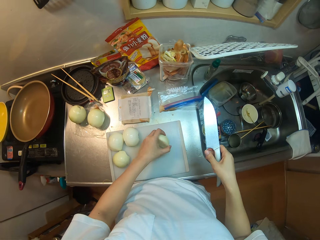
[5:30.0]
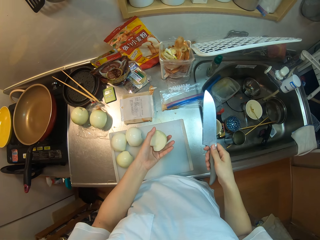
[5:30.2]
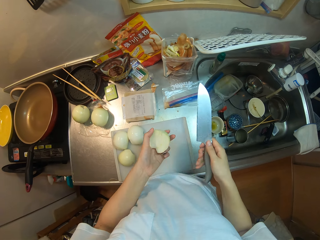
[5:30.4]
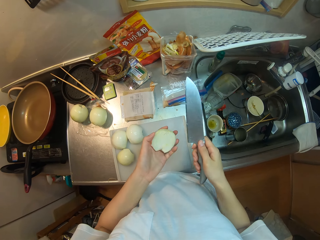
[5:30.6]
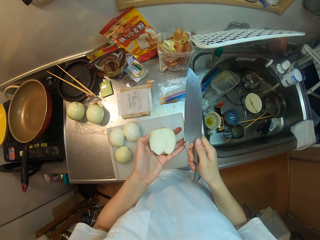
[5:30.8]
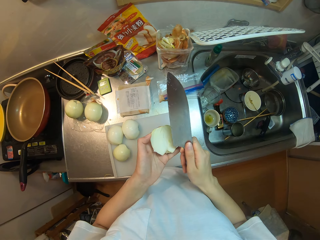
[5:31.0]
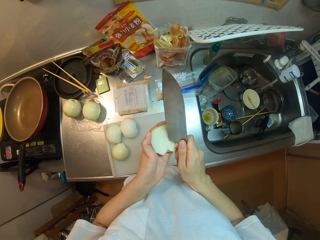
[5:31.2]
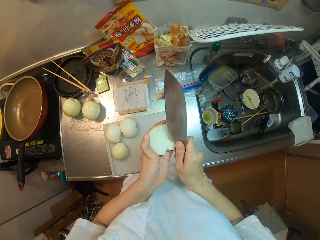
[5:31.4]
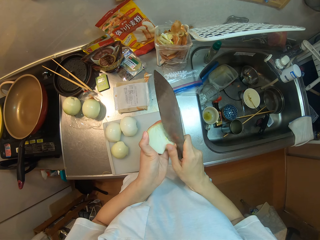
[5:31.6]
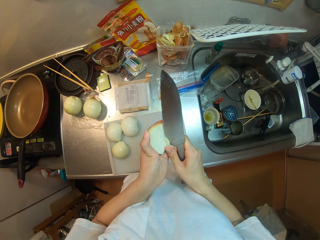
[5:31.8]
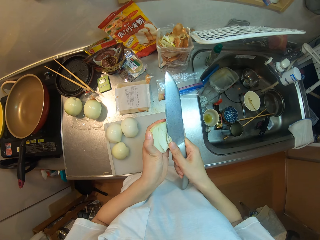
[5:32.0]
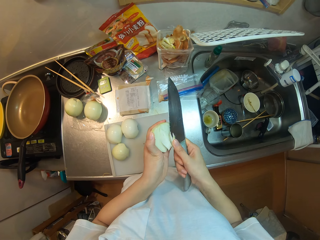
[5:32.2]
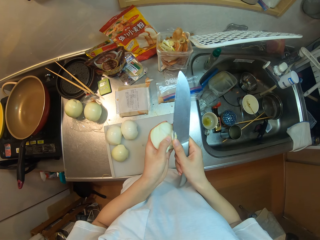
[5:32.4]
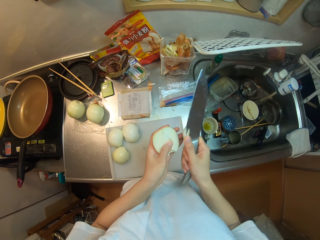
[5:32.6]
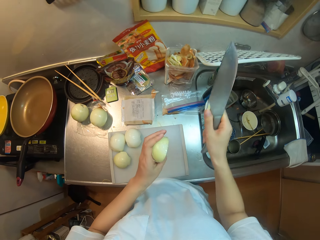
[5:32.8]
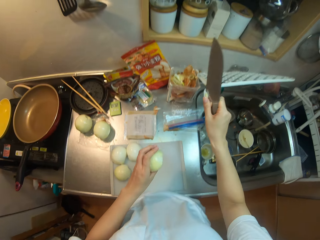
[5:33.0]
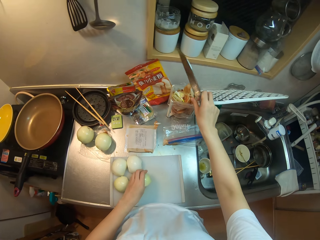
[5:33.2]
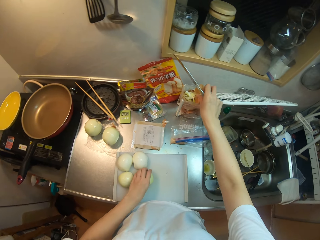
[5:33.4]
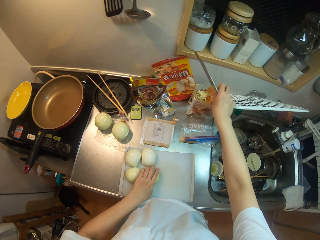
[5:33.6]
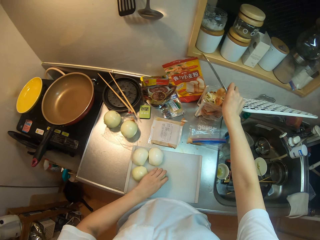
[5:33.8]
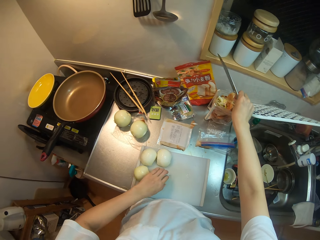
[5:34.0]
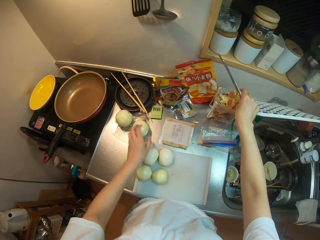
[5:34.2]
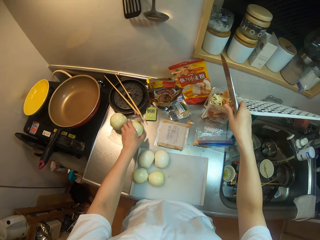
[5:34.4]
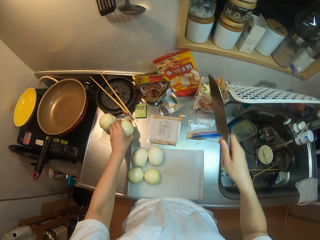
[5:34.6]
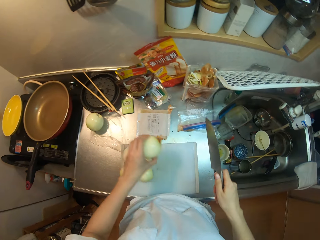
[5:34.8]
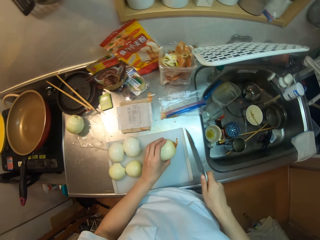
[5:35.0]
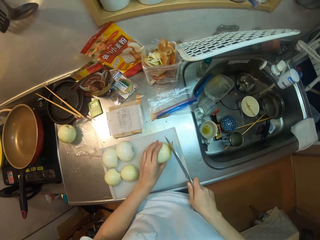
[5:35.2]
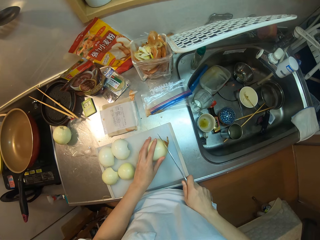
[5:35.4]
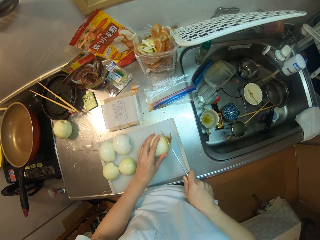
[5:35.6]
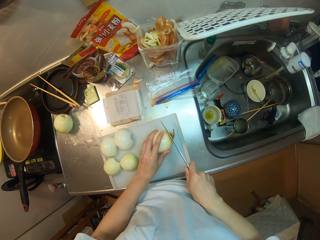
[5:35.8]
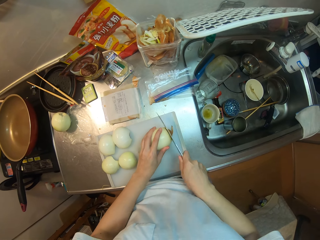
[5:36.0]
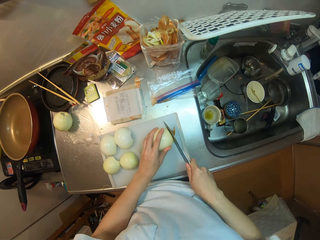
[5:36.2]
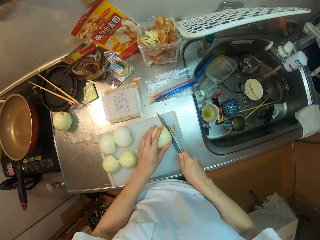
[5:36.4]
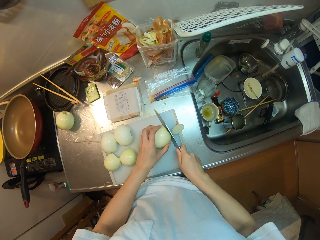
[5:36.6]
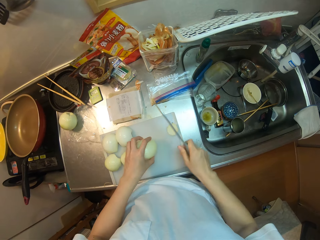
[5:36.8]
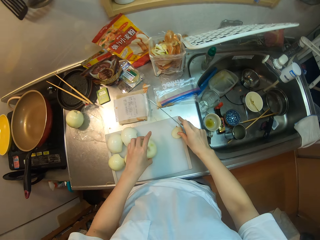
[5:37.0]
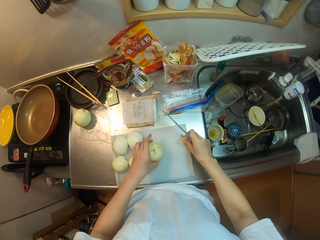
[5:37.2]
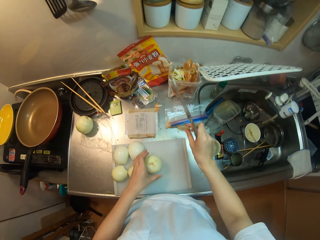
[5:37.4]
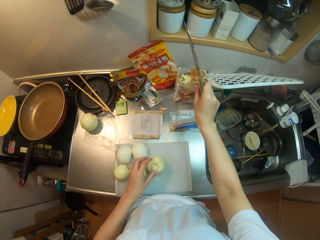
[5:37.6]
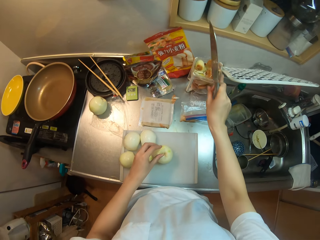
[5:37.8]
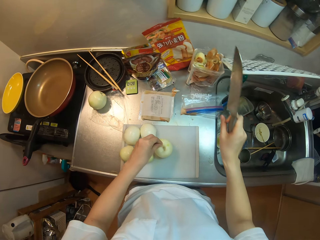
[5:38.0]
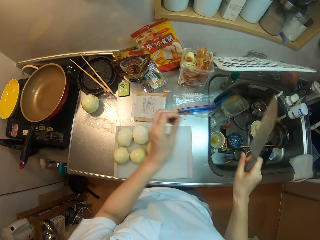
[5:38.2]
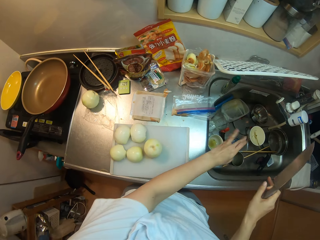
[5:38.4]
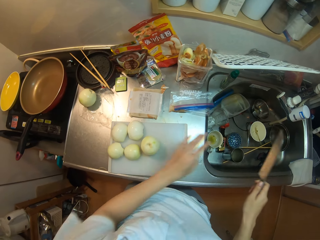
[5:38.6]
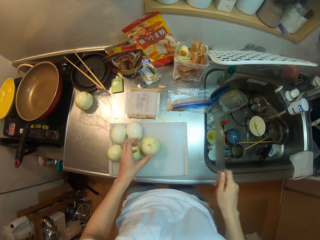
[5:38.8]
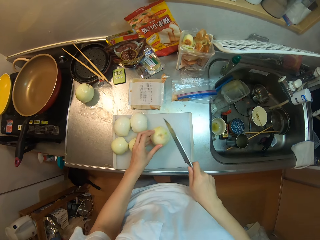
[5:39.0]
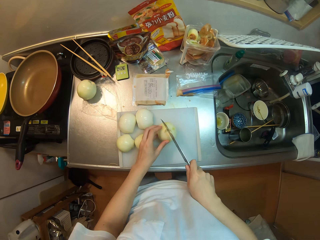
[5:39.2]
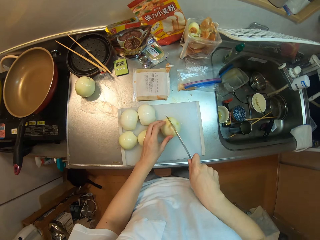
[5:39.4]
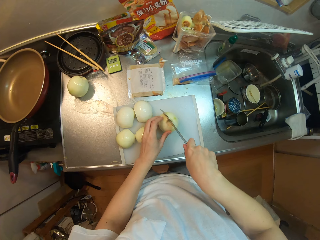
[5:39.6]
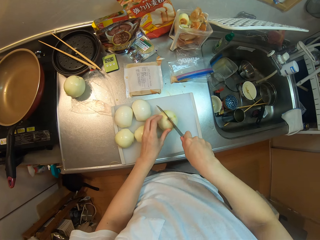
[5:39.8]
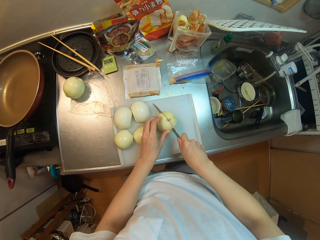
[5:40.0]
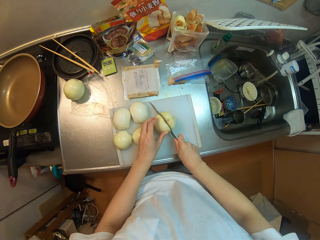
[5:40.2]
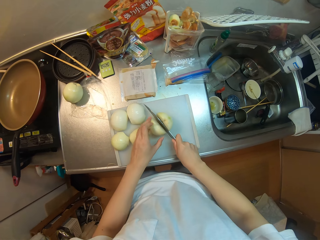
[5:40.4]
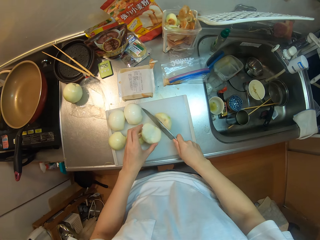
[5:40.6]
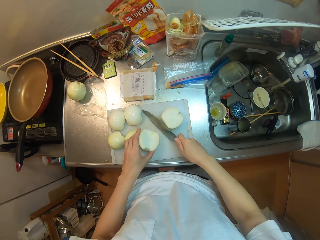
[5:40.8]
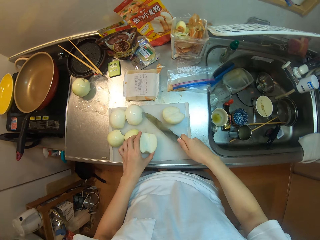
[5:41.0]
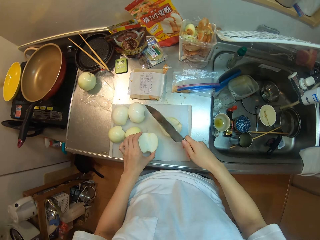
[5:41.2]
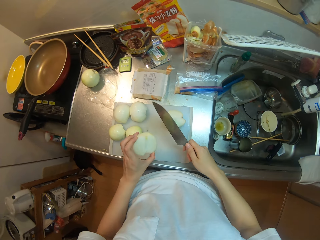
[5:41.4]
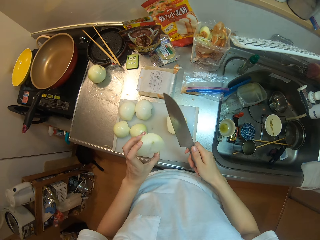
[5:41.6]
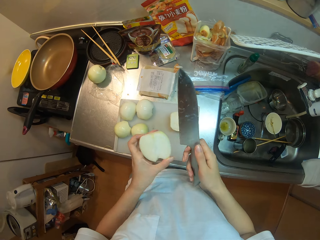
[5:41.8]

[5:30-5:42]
The camera wearer picks an onion from the kitchen countertop. They remove the knobs in the onion. They cut the onion. They drop the dirt into the polythene bag. They drop the onion. They pick an onion on the cutting board. They trim the ends of the onion. They drop the dirt into the polythene bag. They cut the onion into two halves.

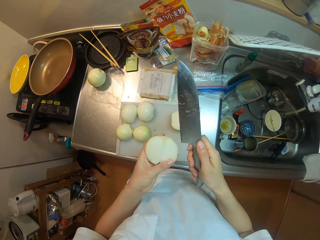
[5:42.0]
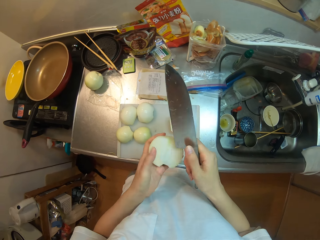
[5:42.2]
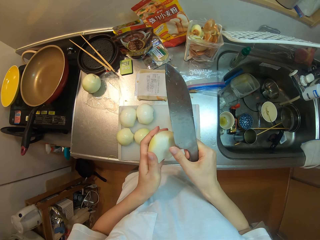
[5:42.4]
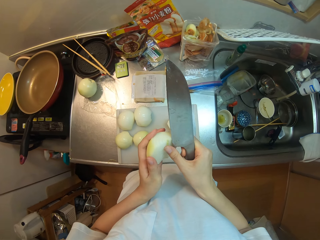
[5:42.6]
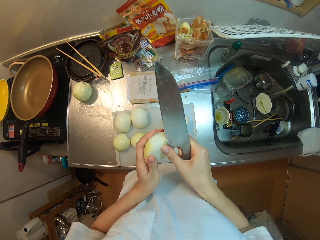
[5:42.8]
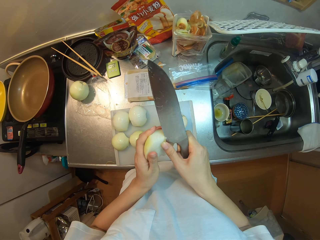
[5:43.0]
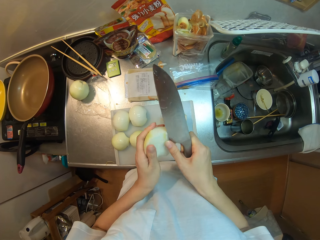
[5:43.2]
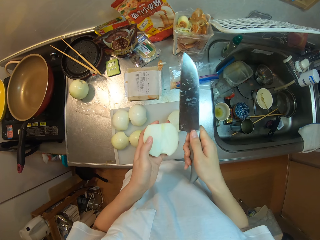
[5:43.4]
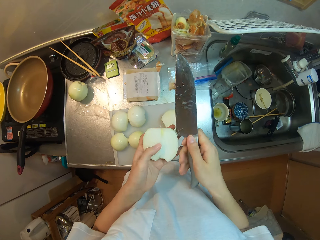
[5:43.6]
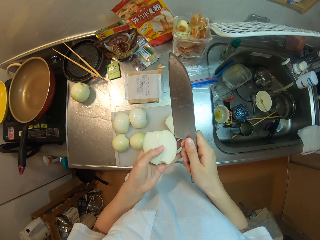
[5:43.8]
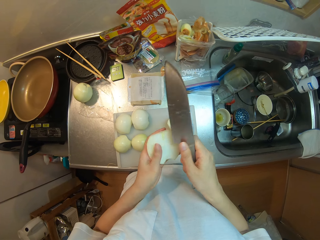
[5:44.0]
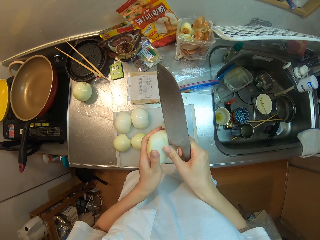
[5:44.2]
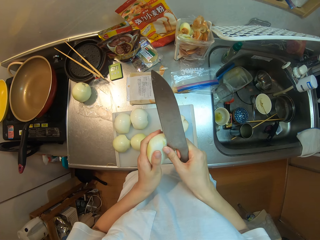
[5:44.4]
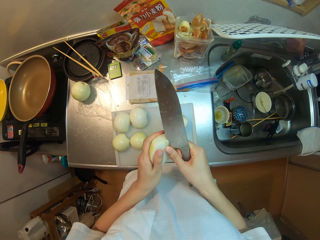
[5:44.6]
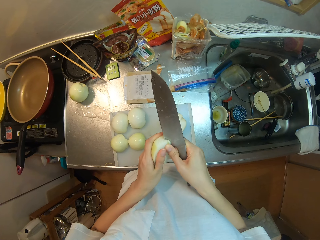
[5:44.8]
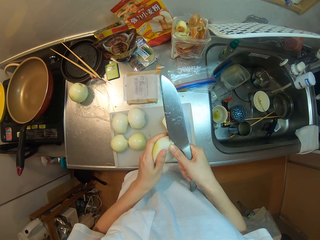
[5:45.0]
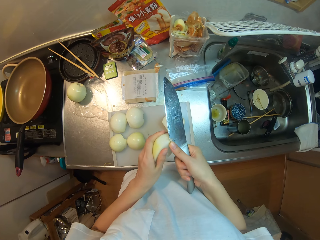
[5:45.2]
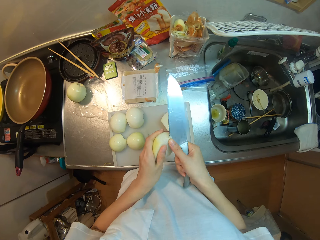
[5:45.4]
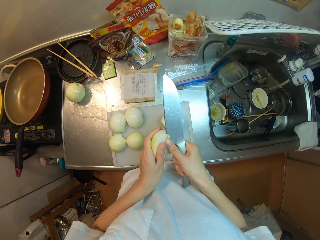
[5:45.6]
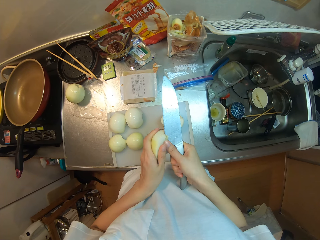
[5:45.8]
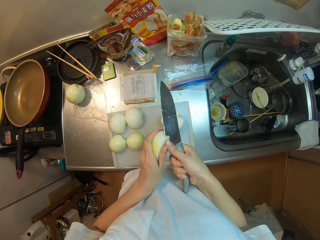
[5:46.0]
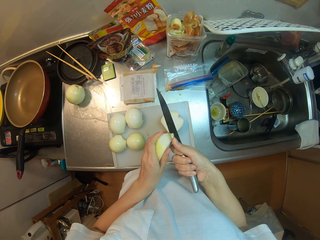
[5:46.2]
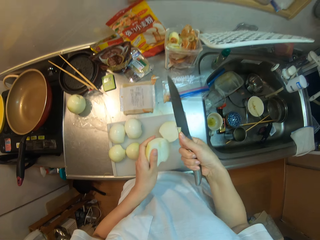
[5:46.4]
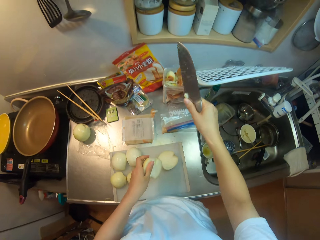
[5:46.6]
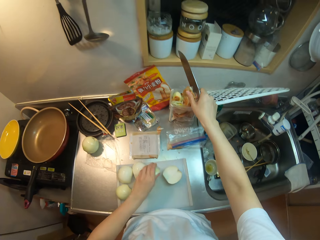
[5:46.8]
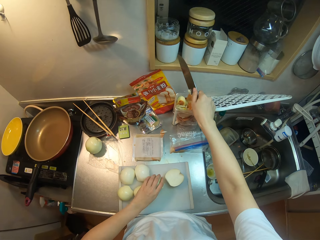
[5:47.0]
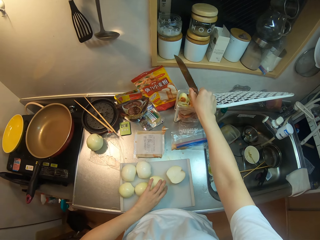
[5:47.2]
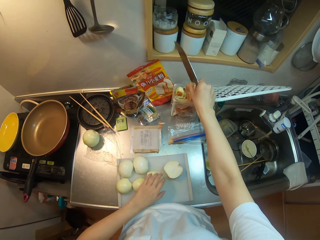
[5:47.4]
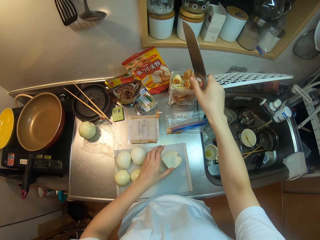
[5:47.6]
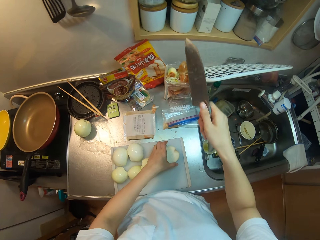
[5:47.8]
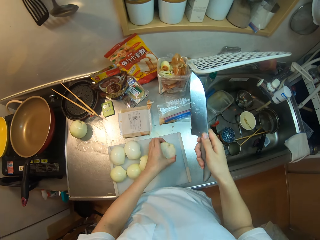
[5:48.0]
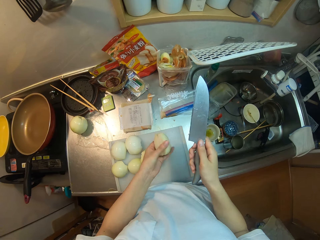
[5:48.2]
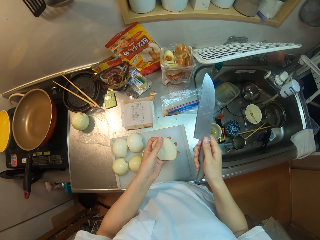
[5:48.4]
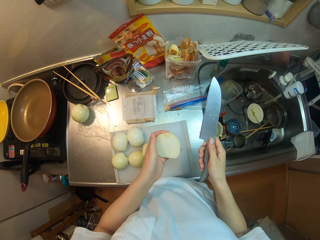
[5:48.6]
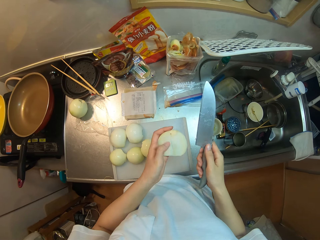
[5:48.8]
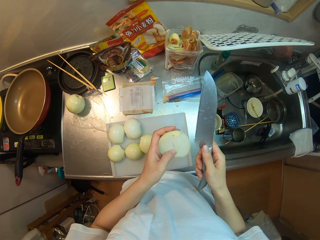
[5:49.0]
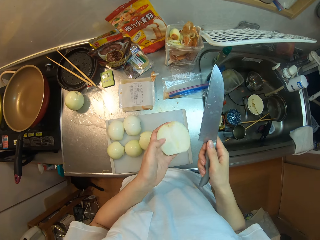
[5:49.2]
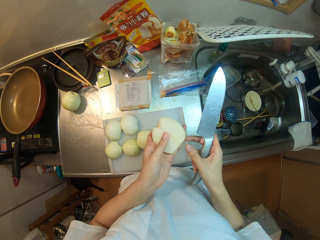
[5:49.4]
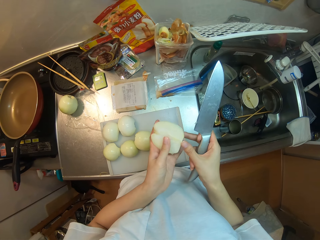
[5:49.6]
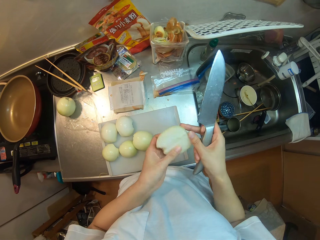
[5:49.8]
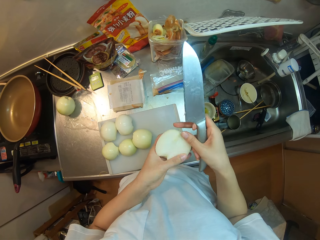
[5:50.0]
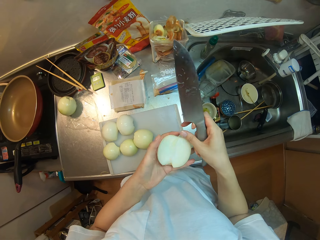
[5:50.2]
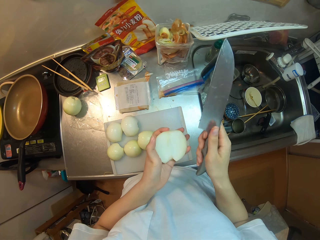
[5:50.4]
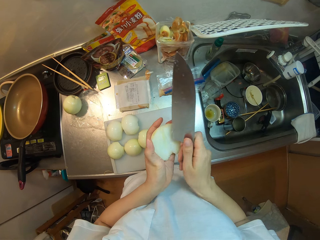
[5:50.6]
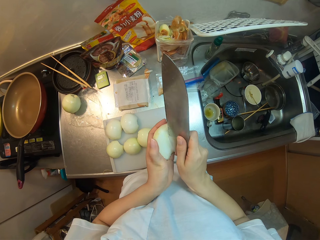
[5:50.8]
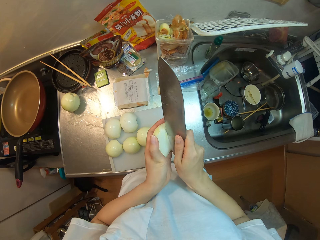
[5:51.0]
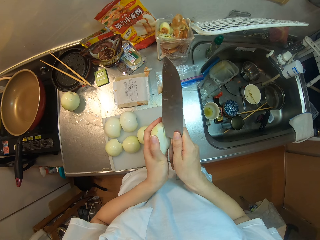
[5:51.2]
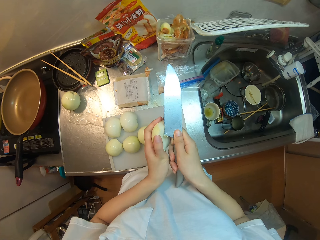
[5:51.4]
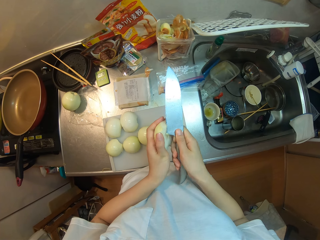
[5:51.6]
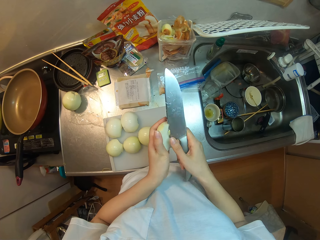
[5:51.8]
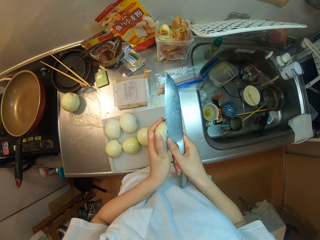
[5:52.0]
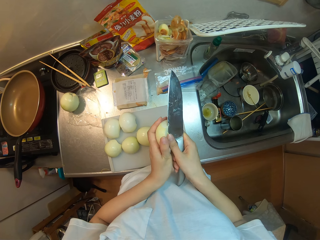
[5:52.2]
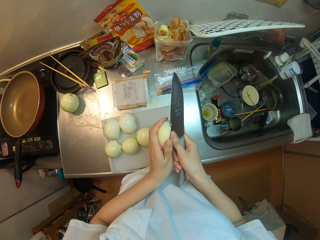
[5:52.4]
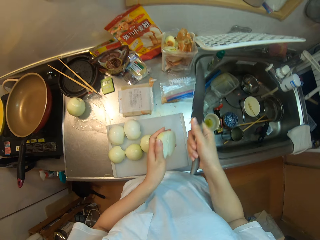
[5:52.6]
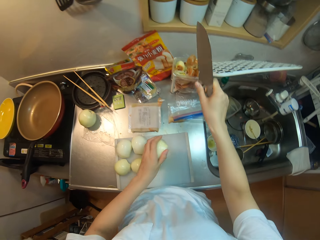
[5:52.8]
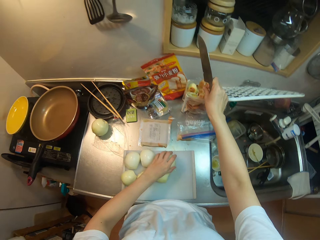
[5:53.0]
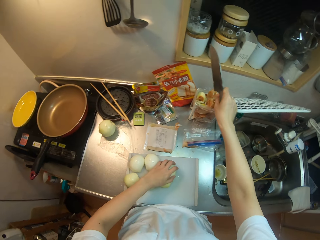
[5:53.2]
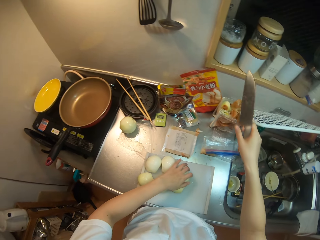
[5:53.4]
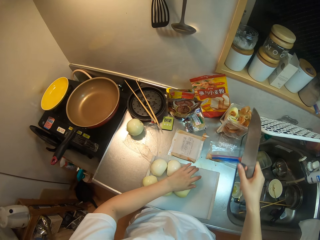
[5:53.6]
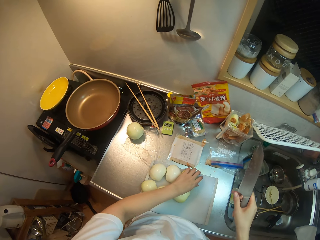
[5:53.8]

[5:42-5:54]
The camera wearer removes the knobs in the onion. They drop the dirt into the polythene bag.
